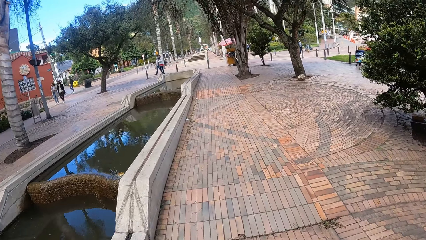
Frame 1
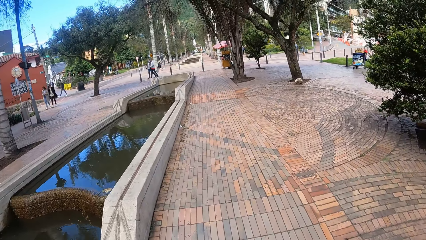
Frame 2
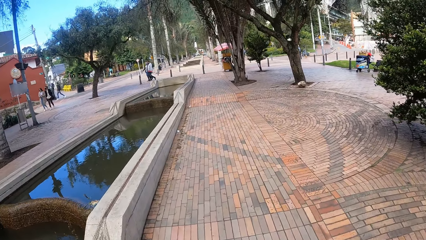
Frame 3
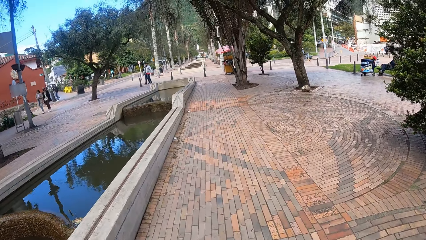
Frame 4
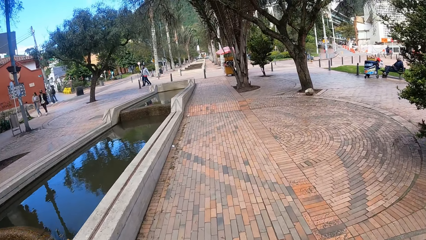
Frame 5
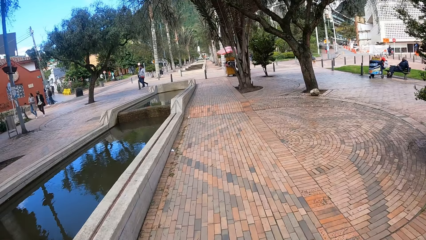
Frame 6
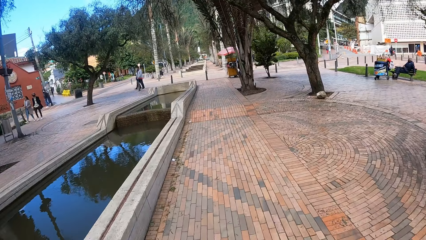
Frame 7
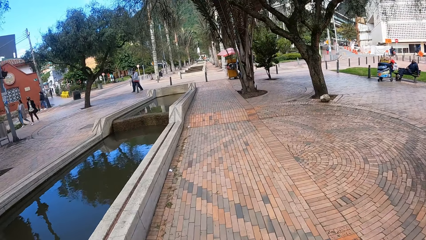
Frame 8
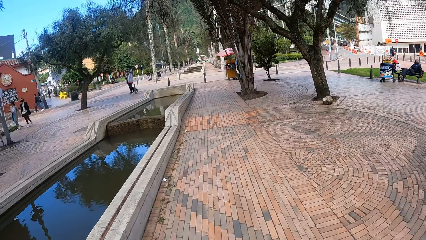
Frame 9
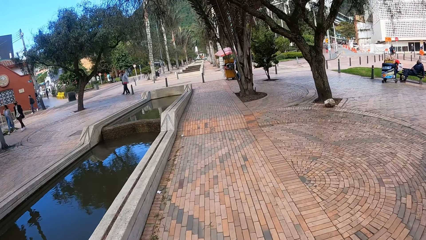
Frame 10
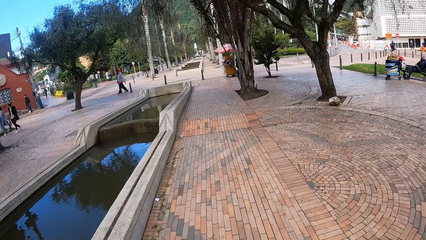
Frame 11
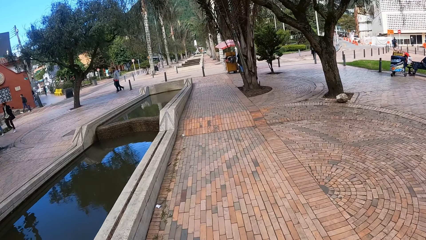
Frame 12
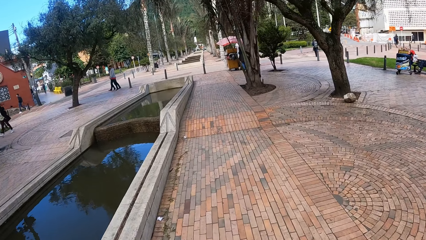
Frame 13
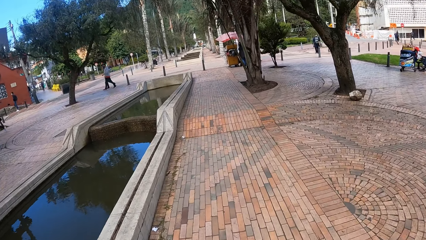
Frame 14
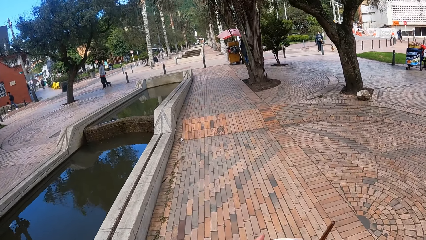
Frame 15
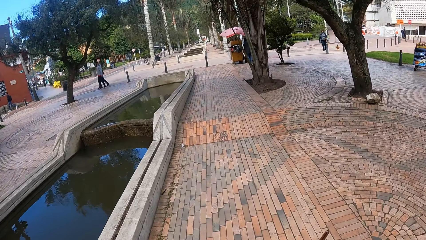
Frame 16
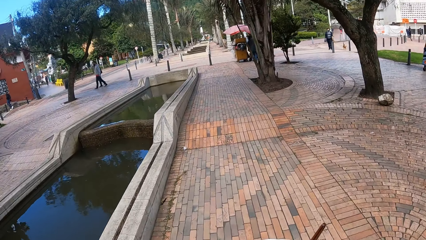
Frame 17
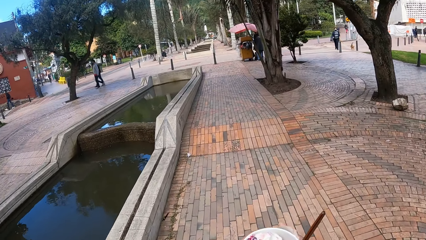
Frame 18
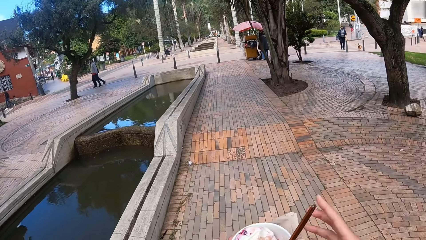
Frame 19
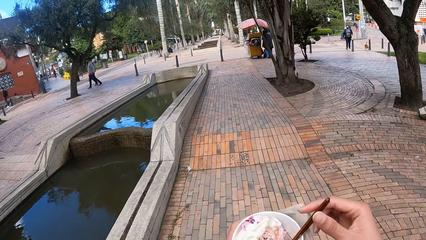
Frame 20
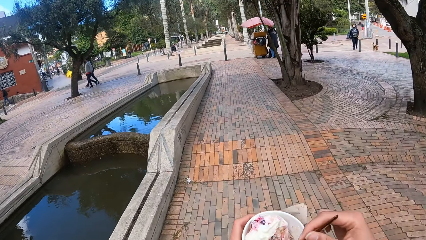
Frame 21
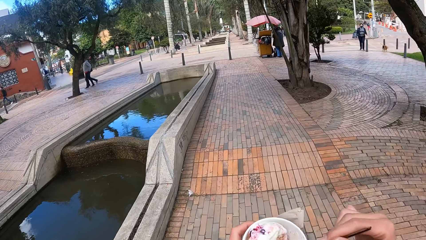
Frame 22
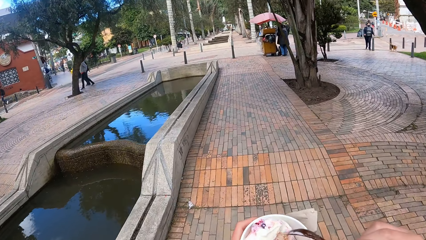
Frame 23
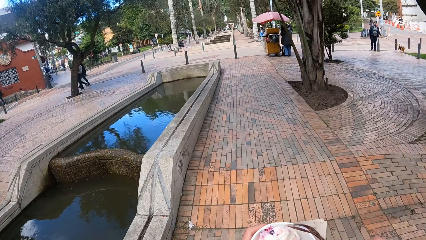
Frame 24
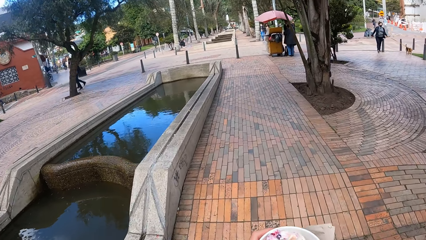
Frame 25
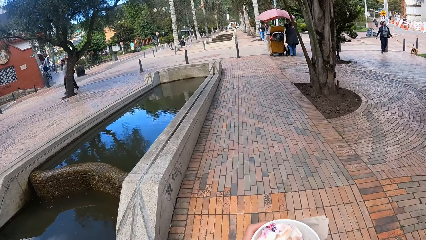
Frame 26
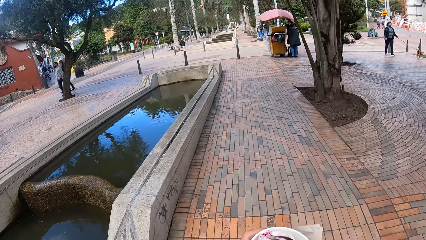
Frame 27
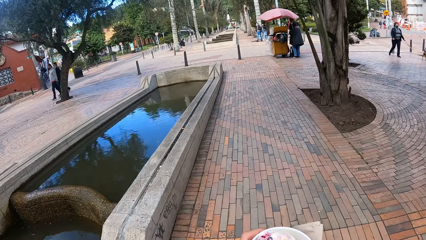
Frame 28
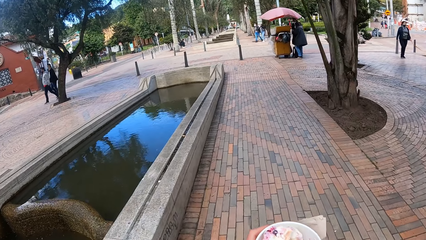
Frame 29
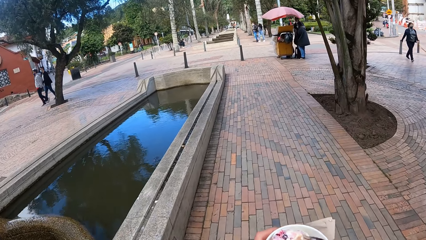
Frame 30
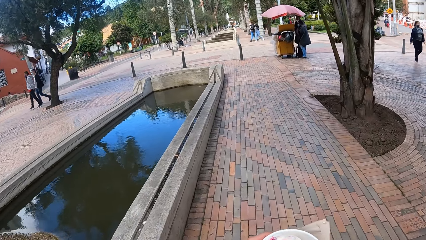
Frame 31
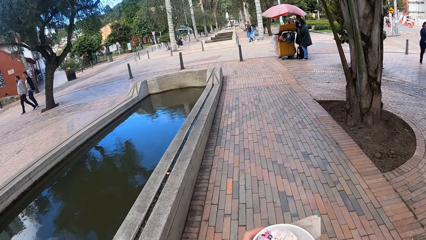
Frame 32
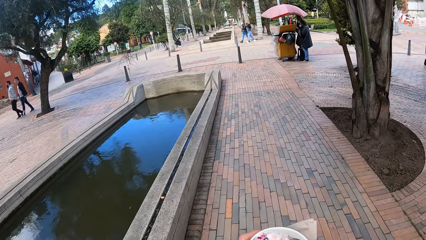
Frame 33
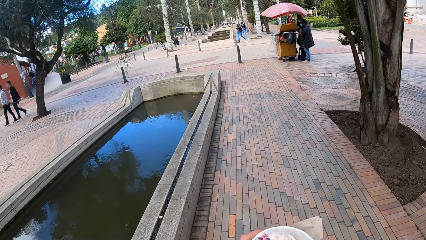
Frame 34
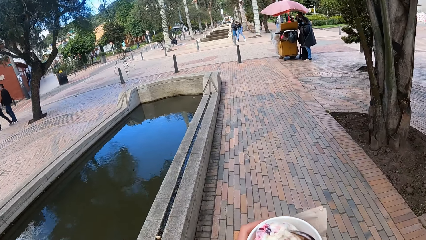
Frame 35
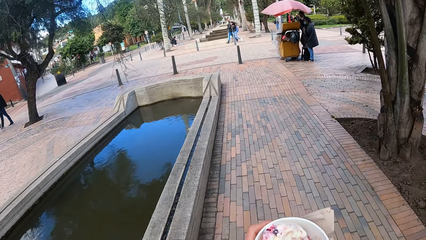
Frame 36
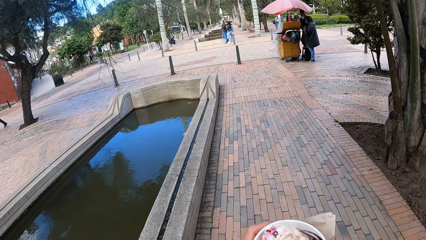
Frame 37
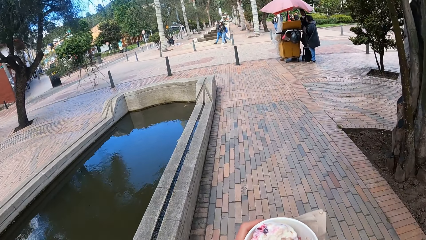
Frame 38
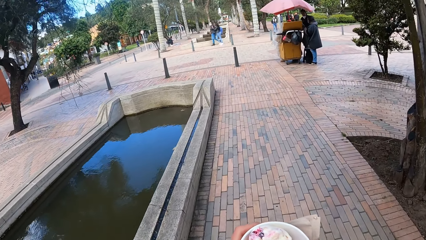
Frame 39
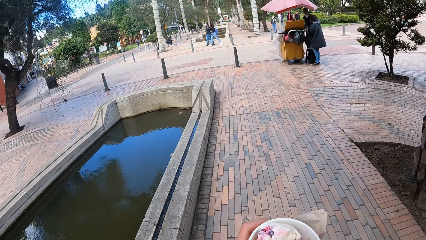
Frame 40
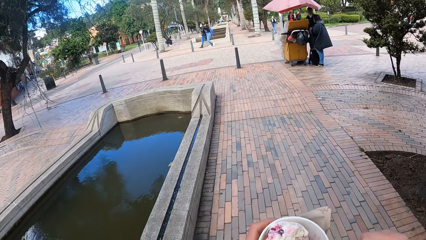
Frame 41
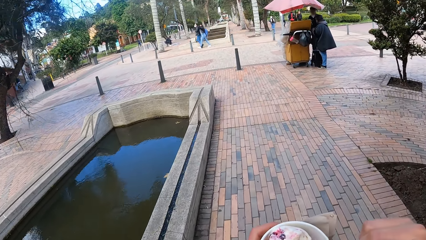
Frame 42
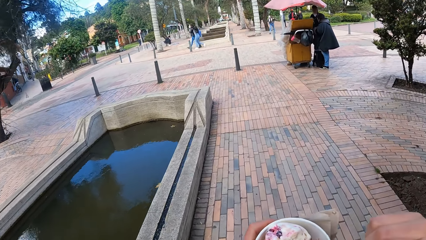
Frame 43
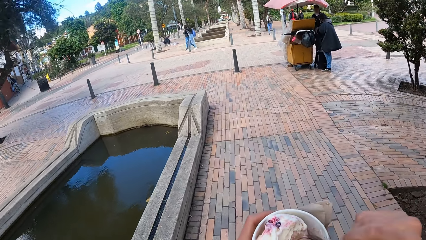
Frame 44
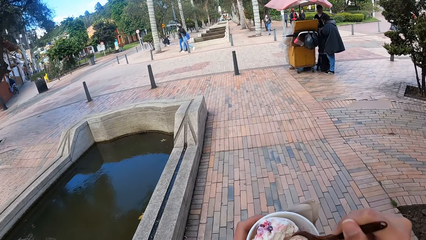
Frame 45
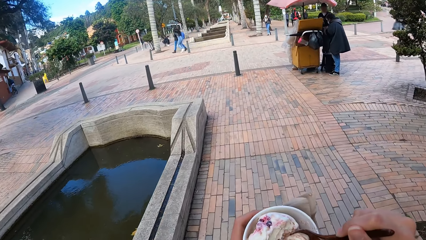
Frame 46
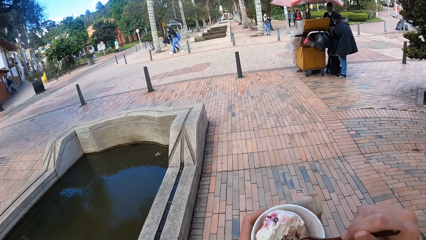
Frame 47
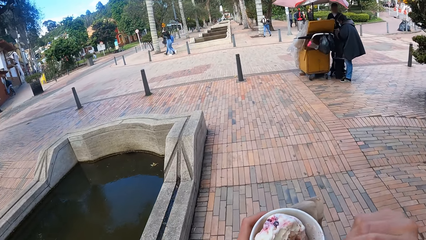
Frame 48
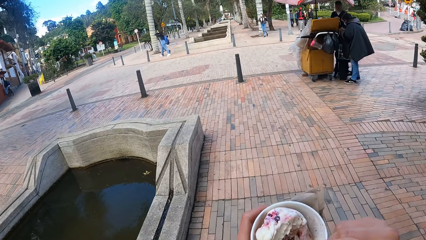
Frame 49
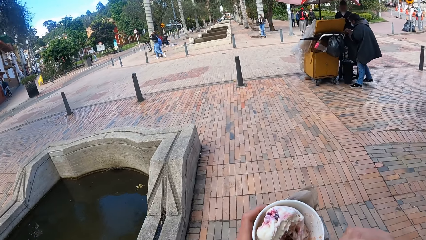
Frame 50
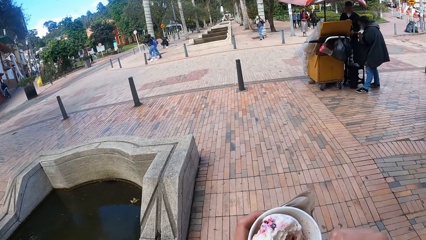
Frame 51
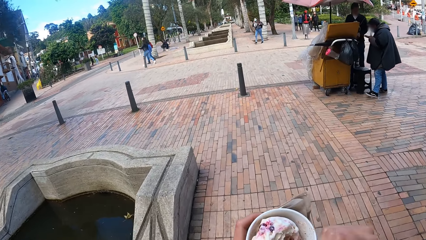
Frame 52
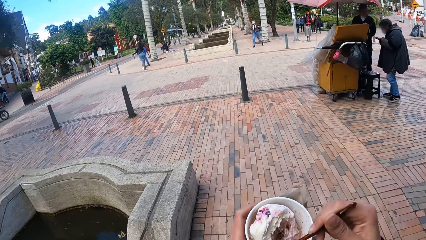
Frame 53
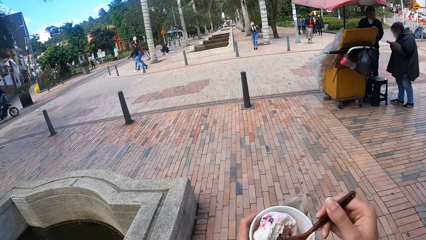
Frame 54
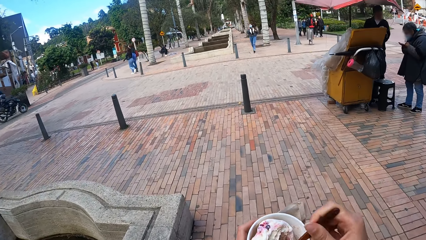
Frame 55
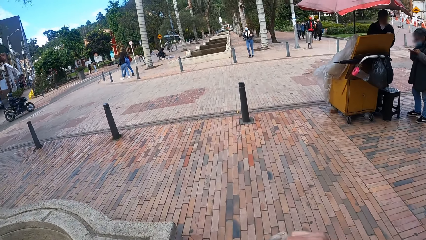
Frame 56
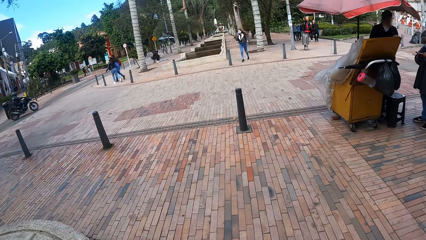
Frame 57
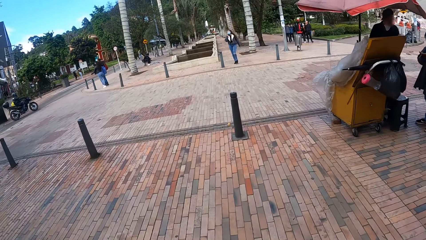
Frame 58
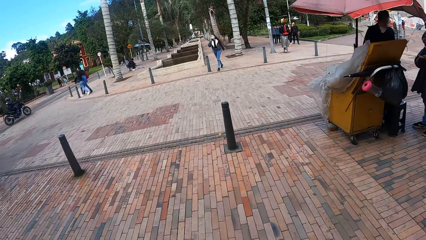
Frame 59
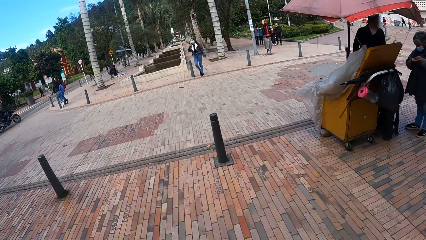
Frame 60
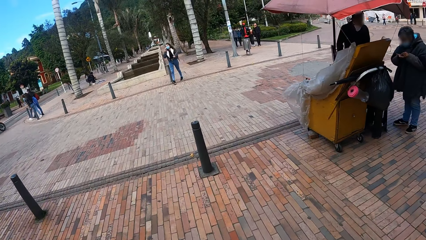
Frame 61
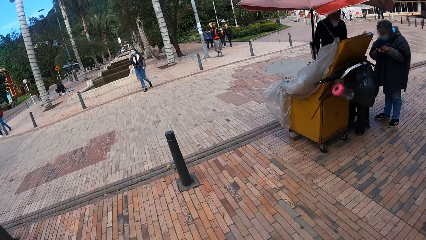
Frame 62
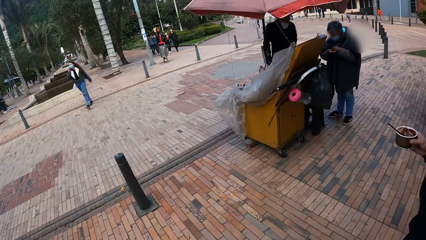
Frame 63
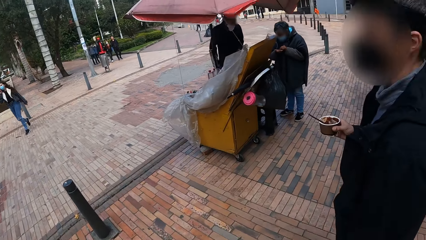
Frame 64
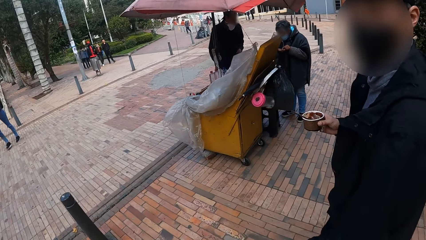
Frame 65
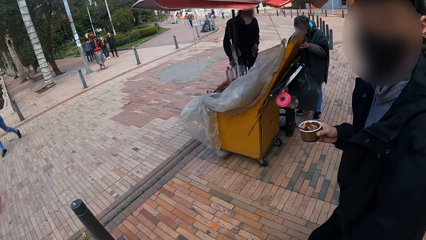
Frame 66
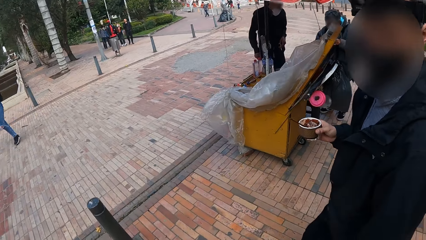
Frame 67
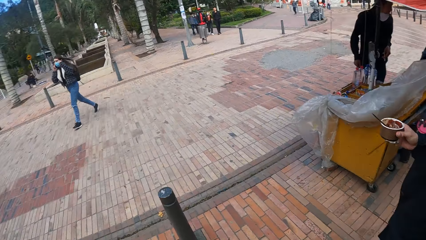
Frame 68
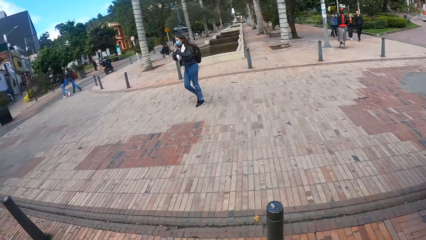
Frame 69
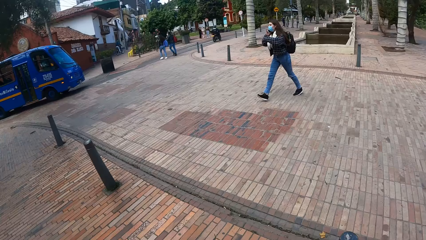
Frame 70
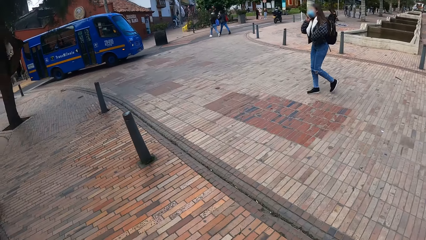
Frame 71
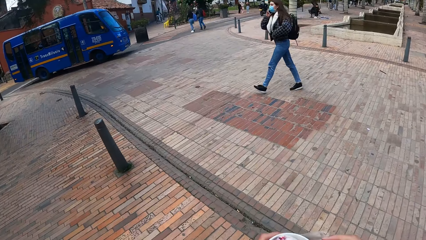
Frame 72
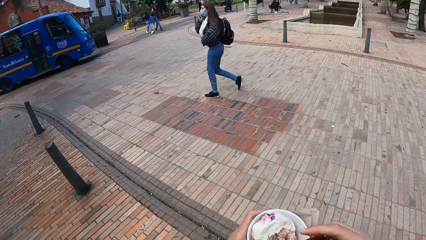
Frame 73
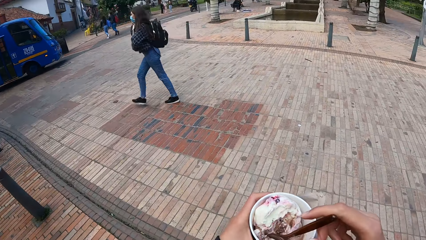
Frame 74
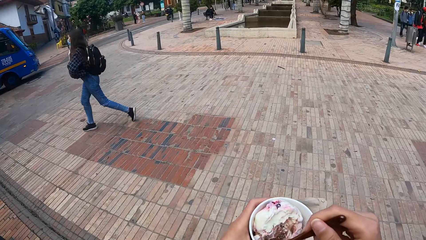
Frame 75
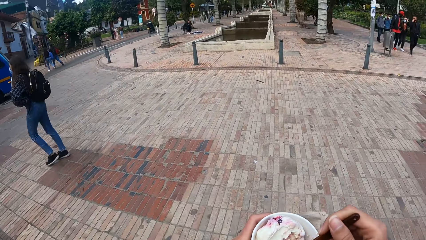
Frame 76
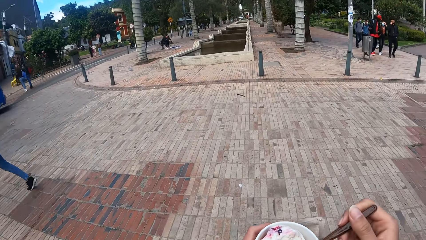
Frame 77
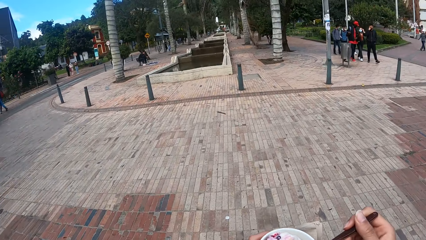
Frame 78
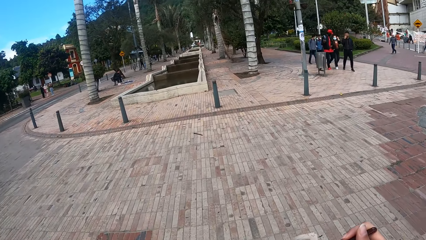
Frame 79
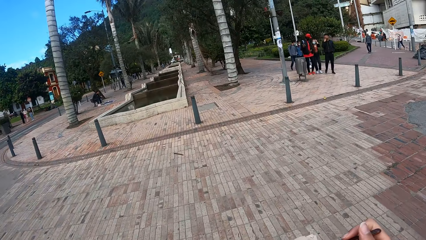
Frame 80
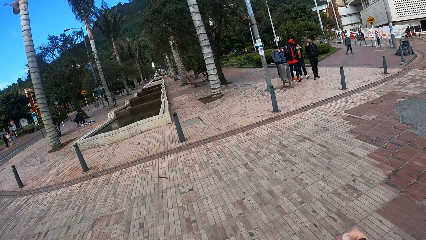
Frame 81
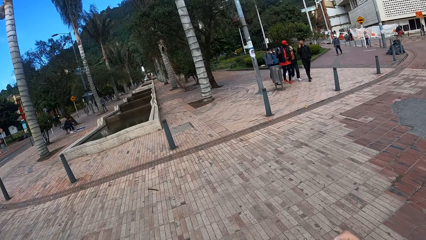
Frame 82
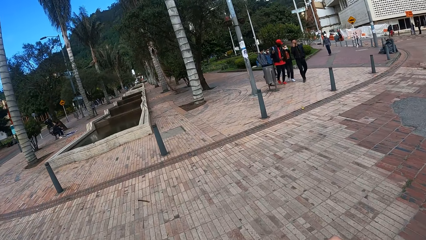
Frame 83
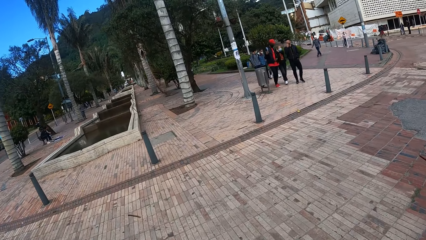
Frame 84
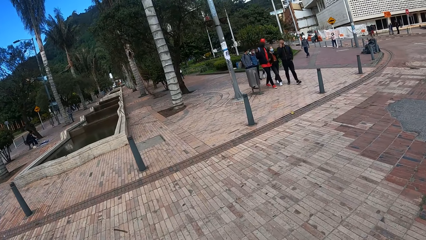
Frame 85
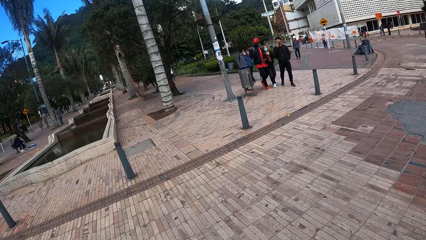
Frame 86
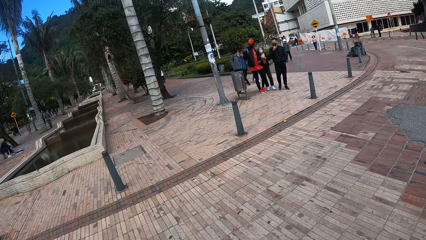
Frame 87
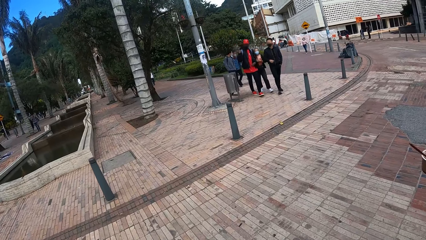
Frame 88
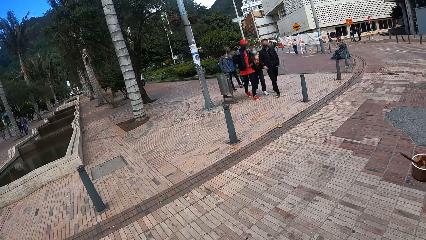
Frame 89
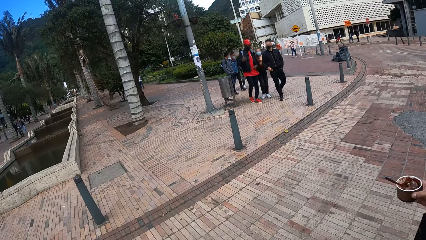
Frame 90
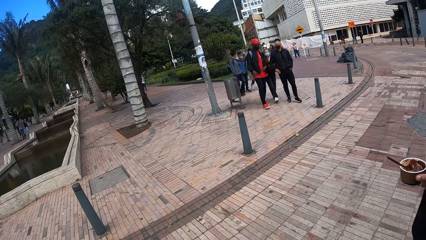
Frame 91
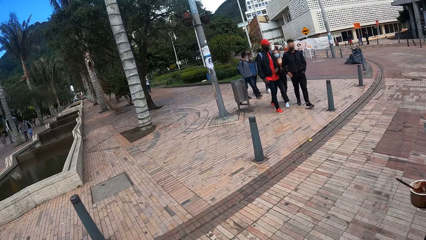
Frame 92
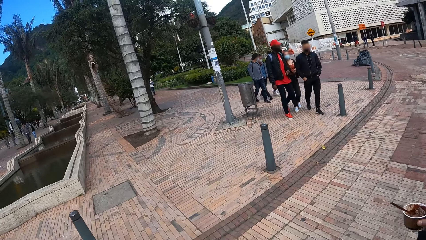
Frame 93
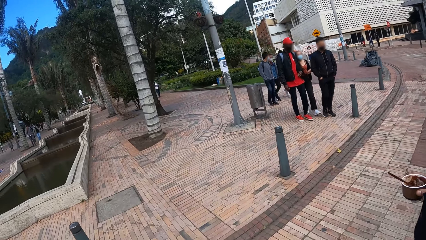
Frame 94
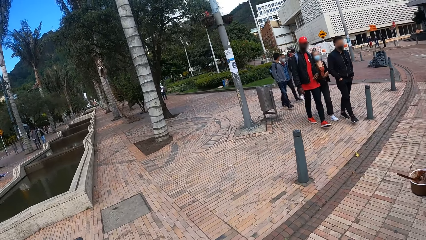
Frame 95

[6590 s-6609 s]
The camera wearer holds the cup of ice cream in her left hand. She picks up a spoon from the cup of ice cream in her left hand with her right hand. She scoops ice cream with the spoon in her right hand from the cup of ice cream in her left hand. She holds the ice cream scoop spoon. She eats ice cream from the spoon in her right hand. She looks around. A man looks around. The man talks with the camera wearer. The camera wearer looks around. She picks up the spoon from the cup of ice cream in her left hand with her right hand. She scoops ice cream with the scoop spoon. She eats ice cream.
